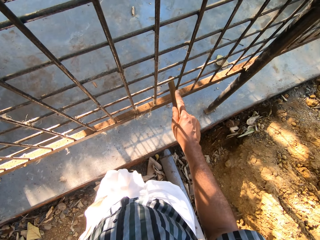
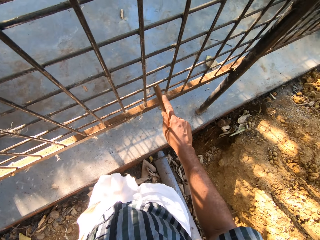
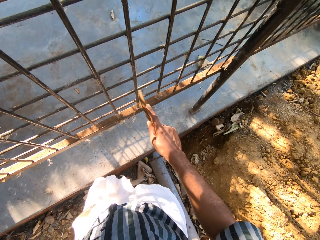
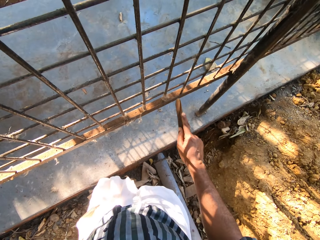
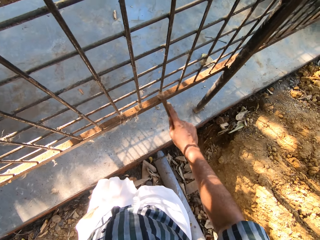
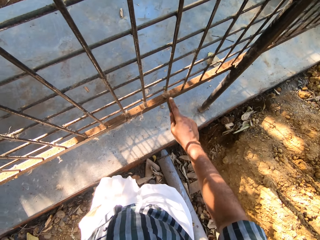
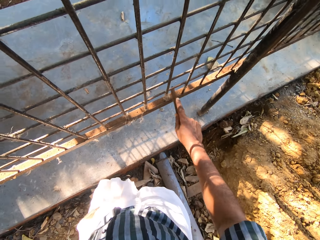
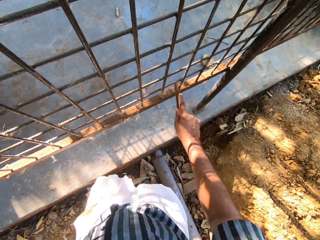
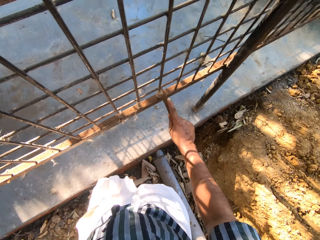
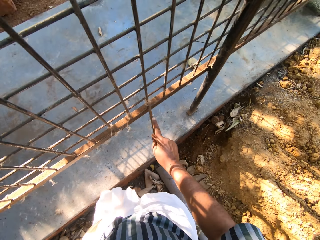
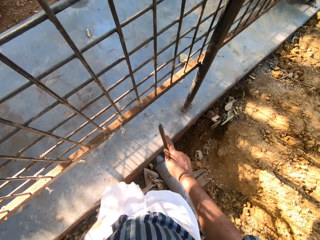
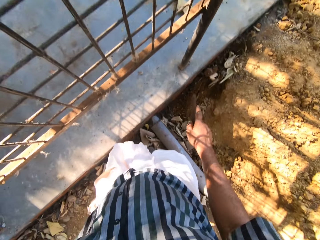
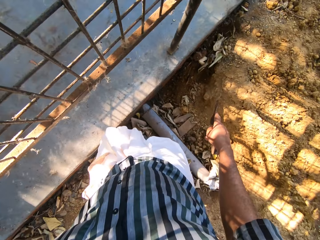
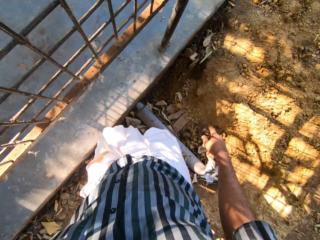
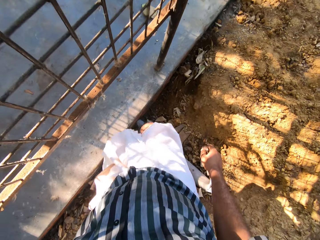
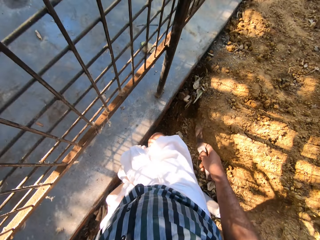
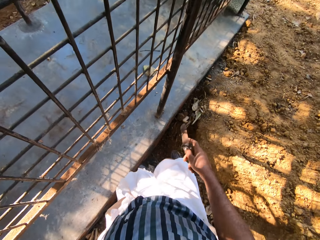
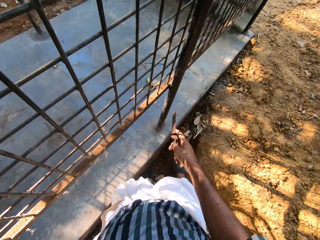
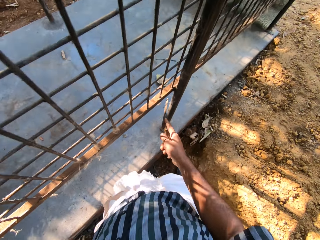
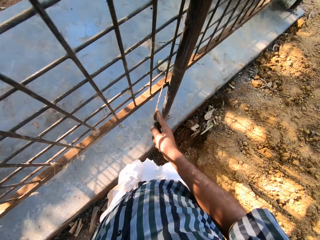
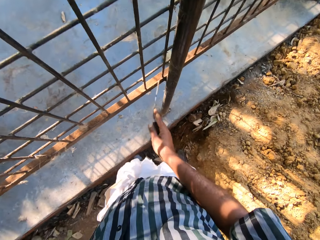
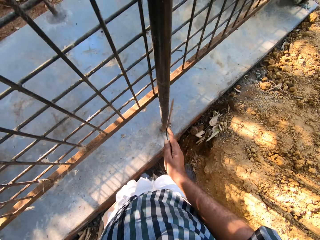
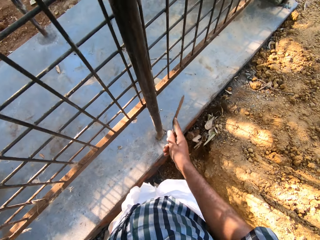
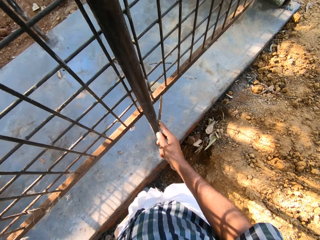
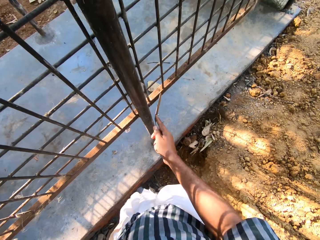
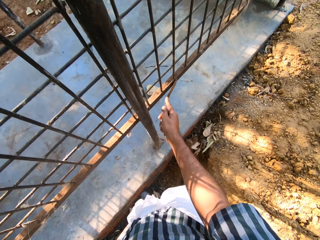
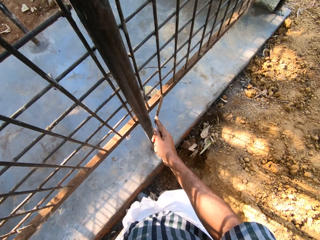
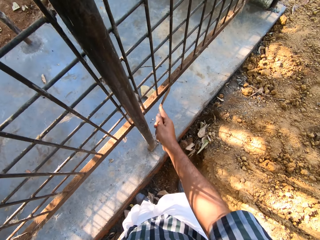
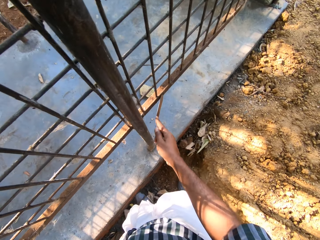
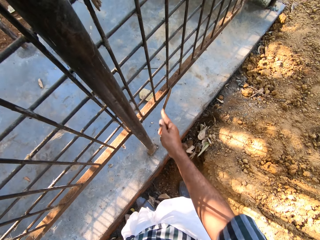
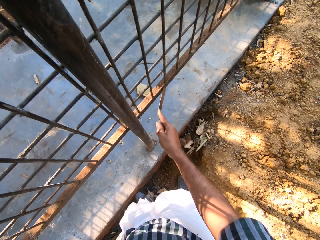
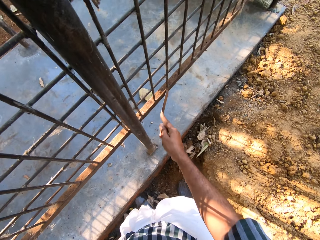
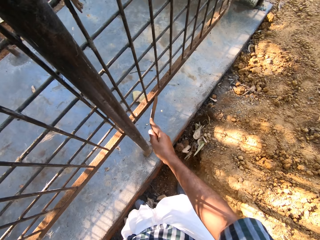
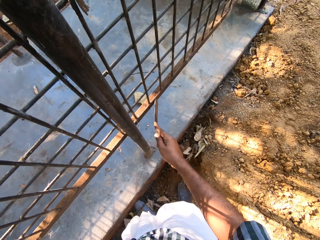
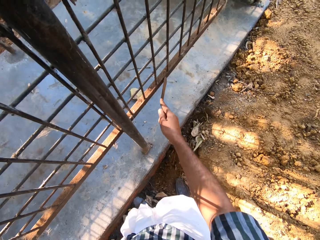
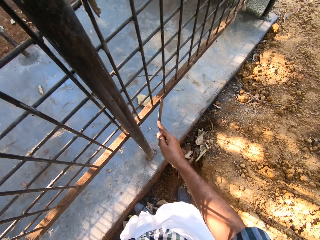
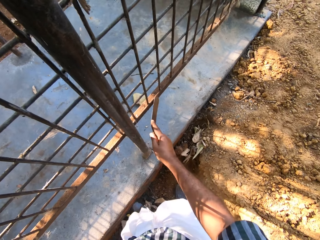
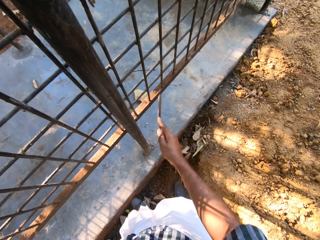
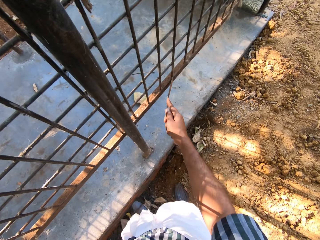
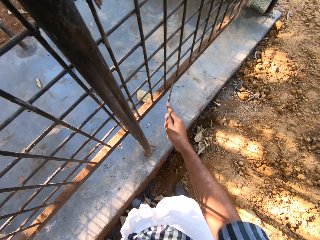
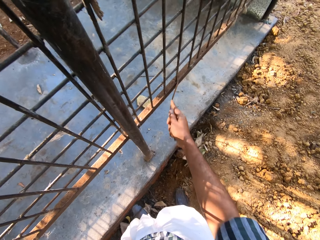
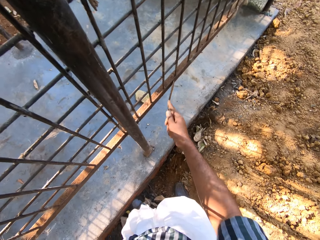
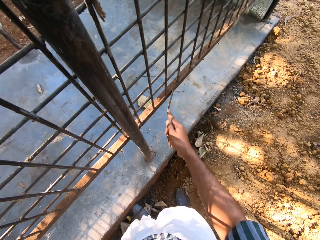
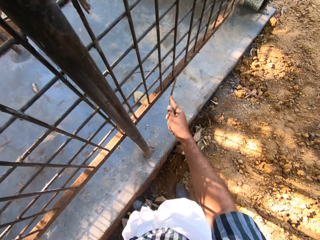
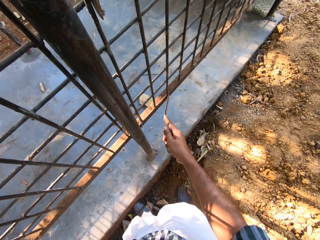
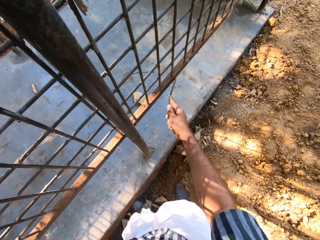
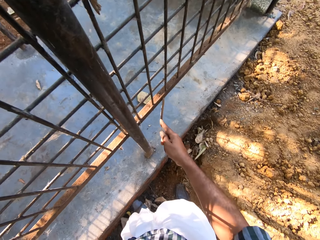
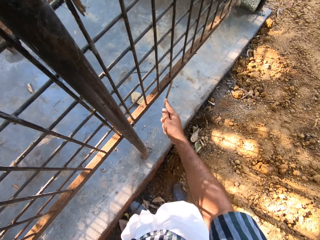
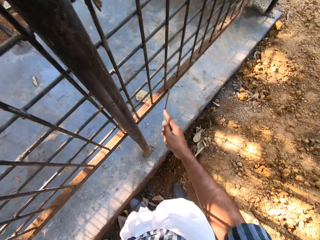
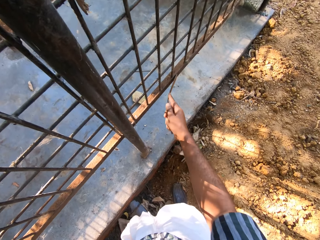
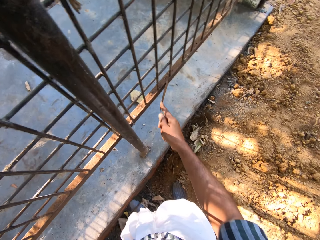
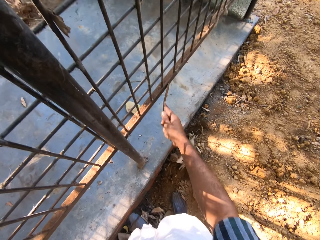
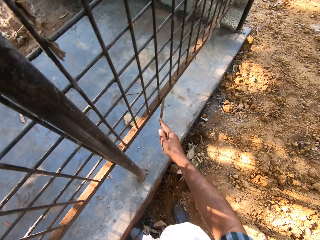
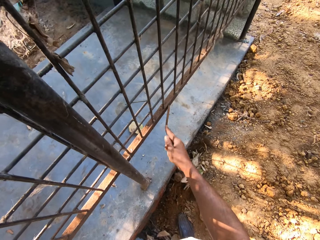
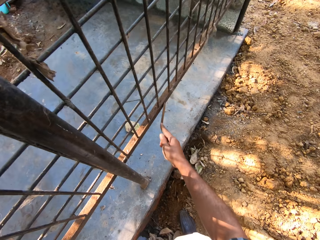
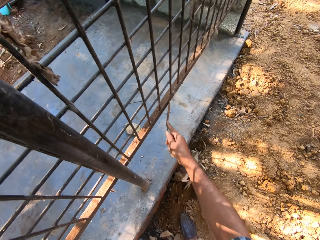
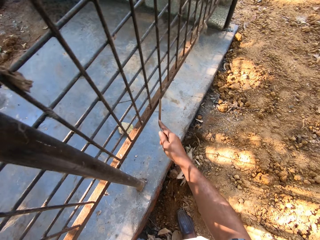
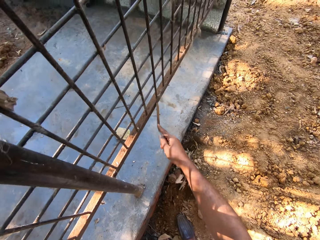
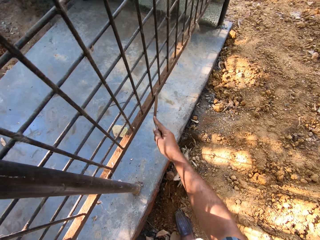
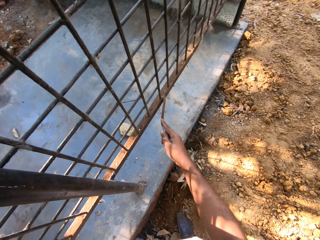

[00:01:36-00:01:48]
The camera wearer files a metal grid or fence with a metal file. They move around. They file the fence.

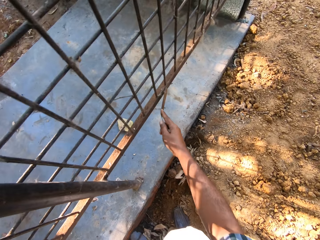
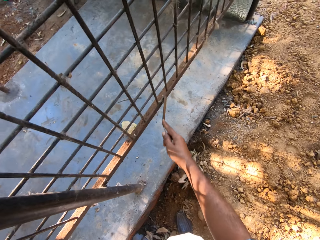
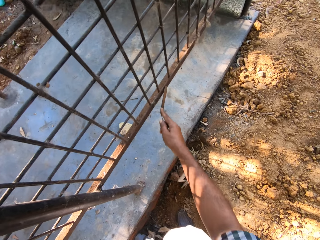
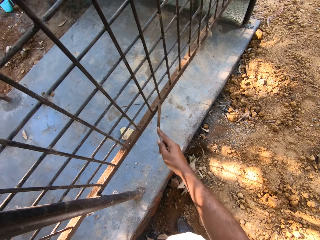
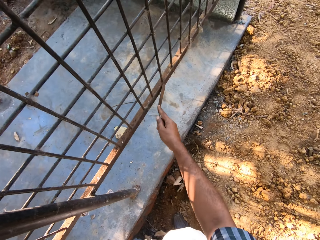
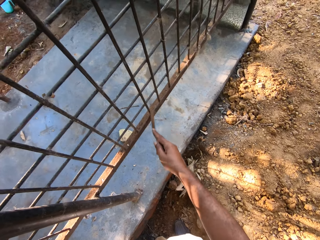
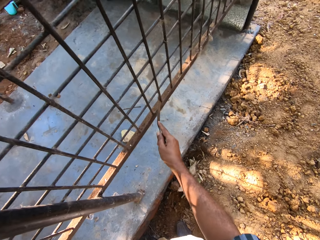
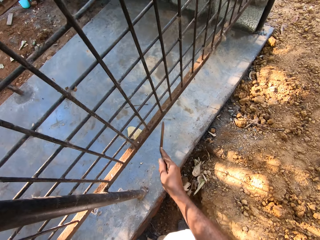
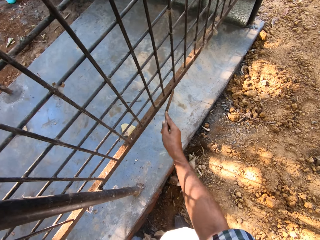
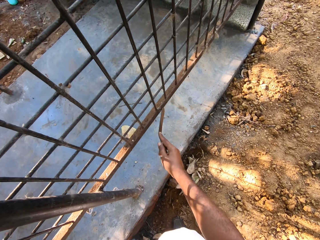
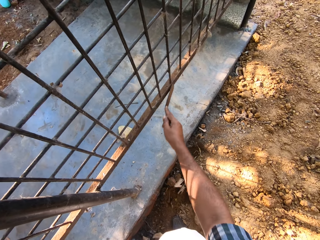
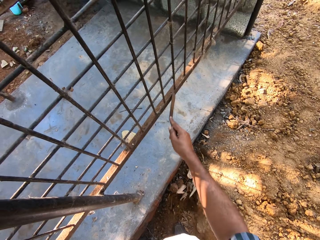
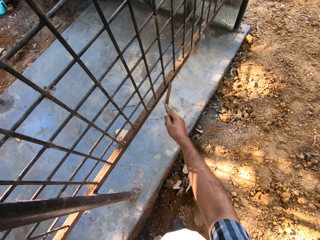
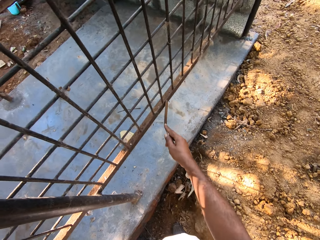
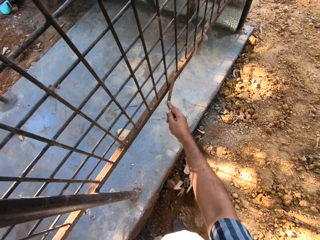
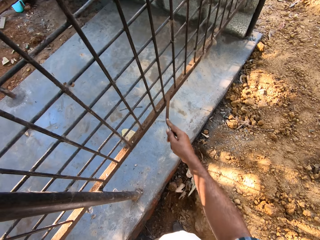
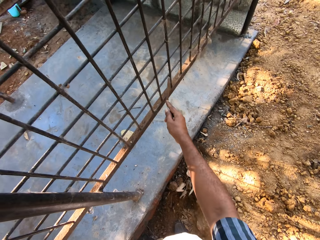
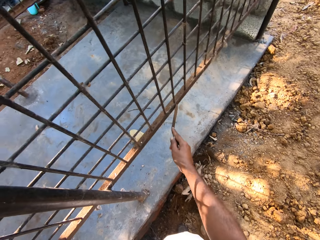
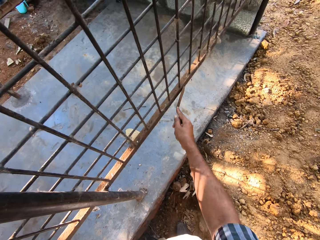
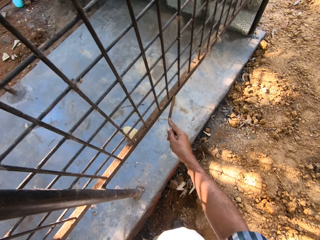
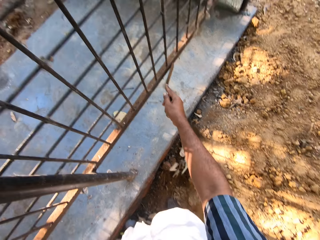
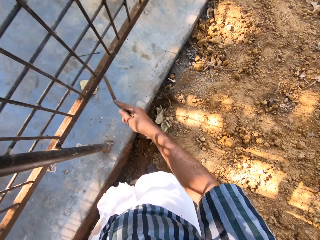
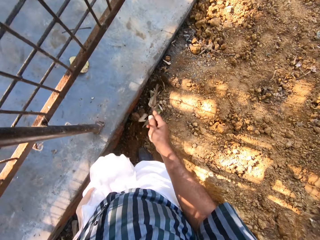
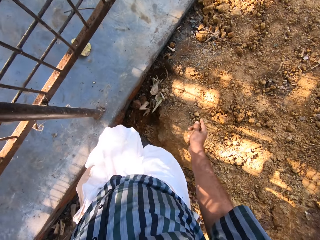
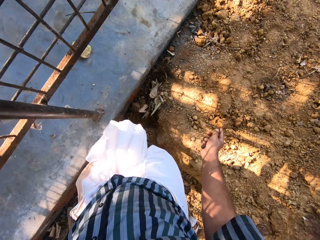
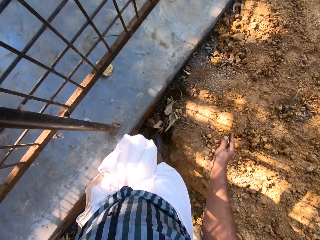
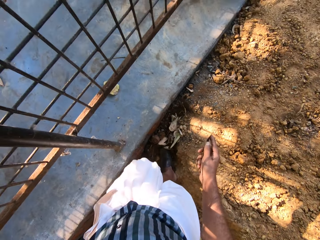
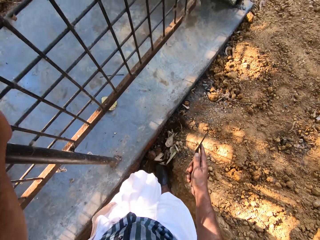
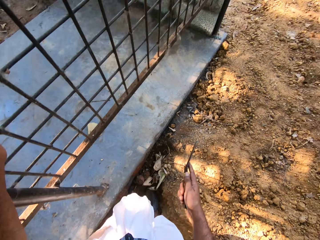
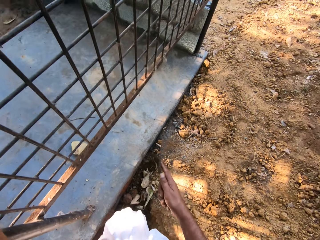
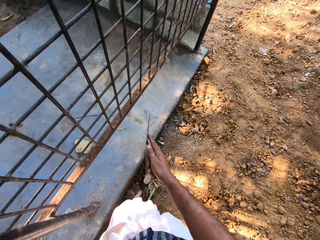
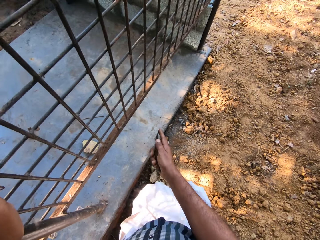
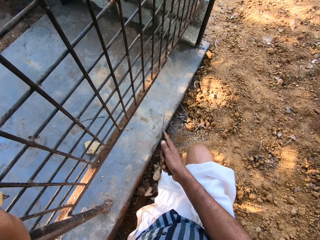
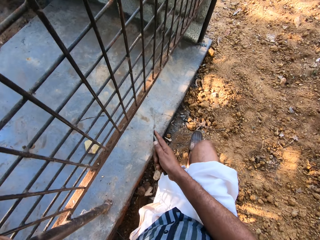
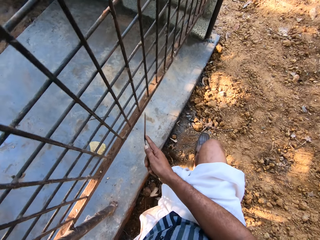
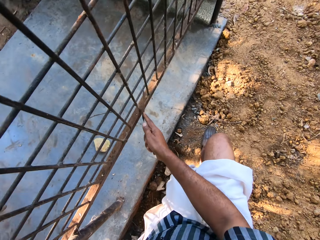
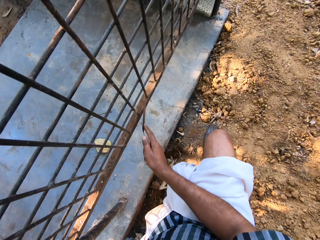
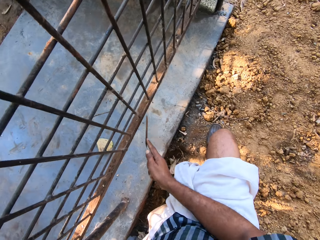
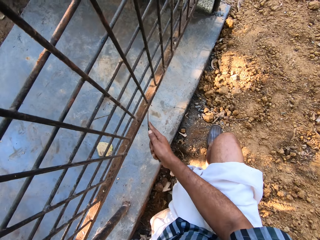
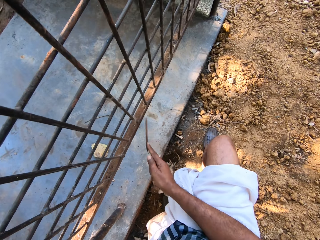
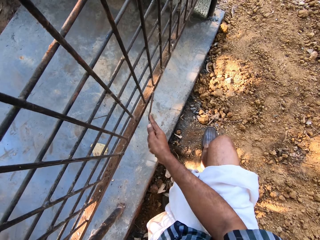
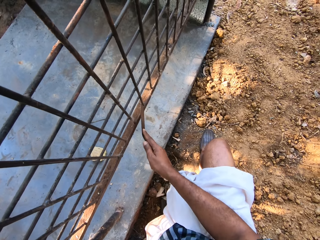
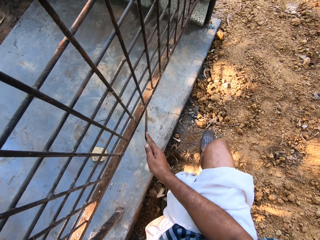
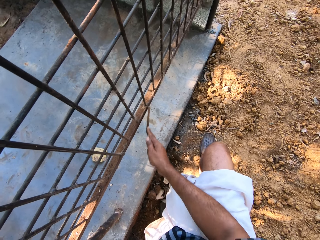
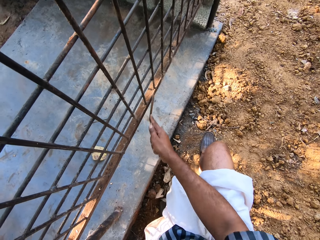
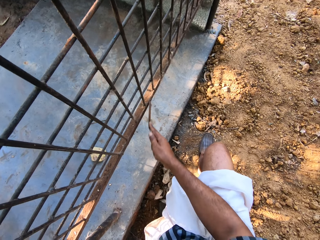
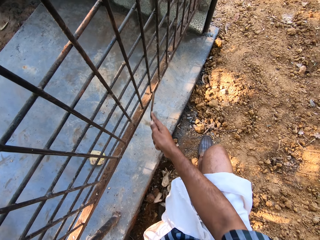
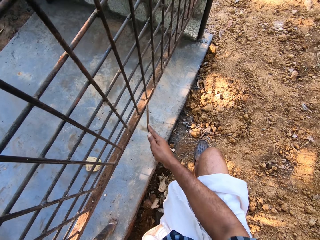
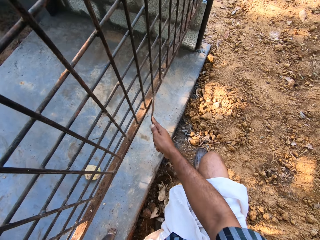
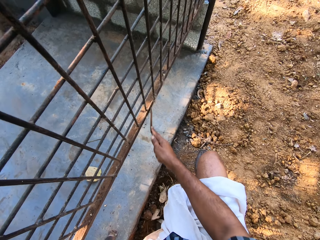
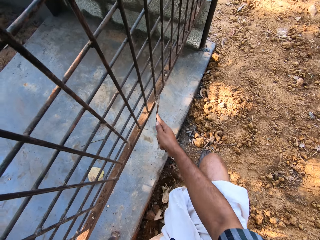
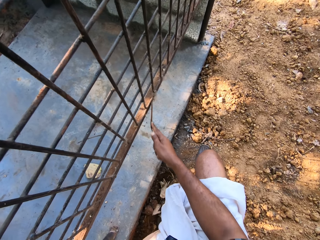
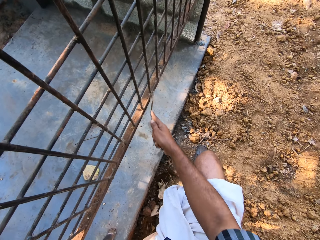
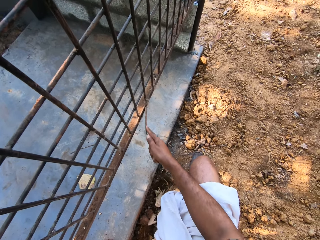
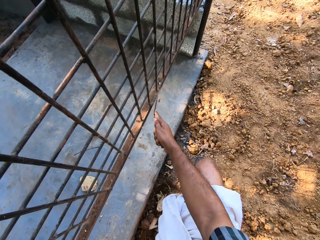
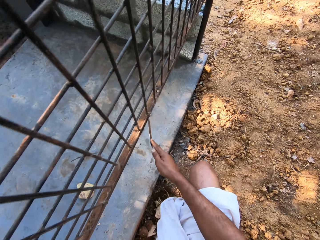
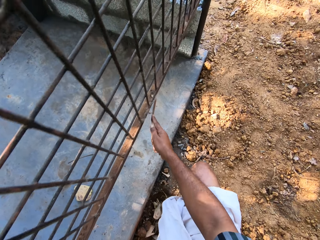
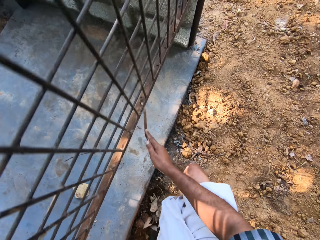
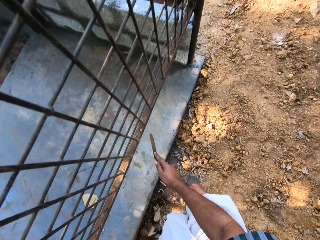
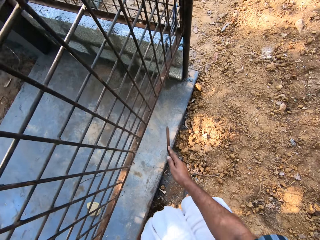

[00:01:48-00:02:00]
The camera wearer moves forward. They file a metal grid with a metal file.
